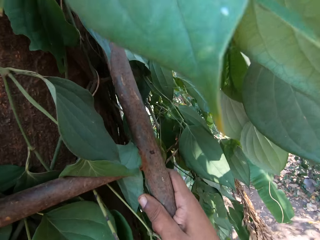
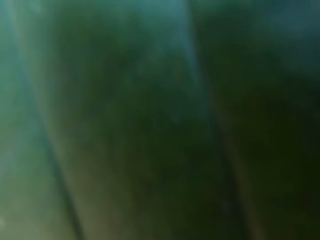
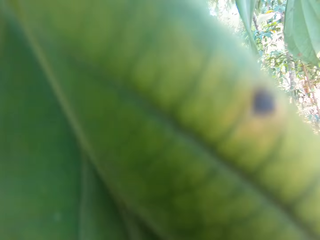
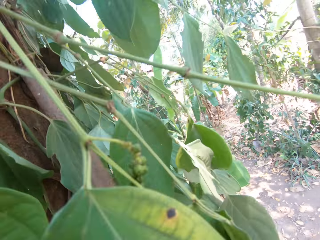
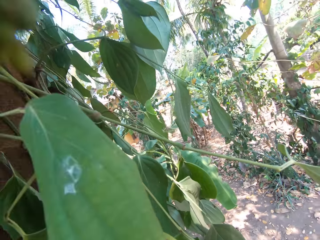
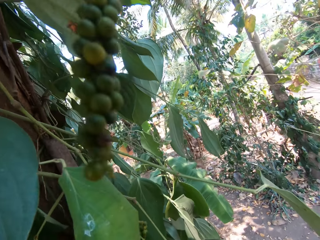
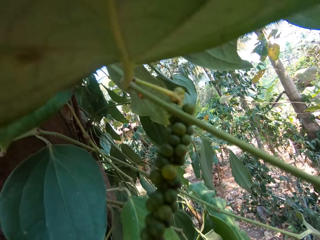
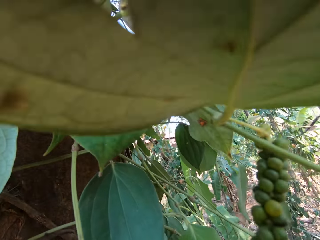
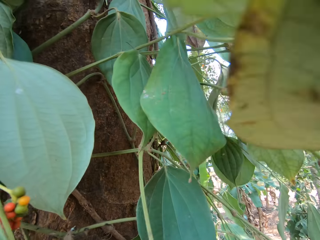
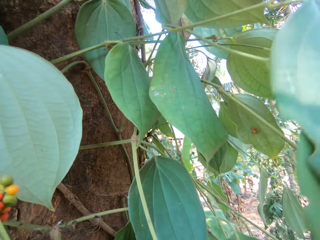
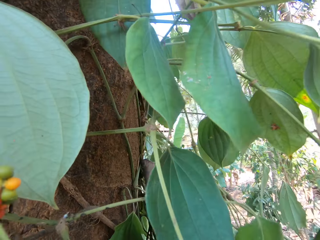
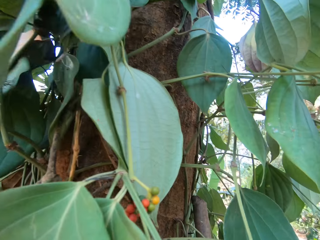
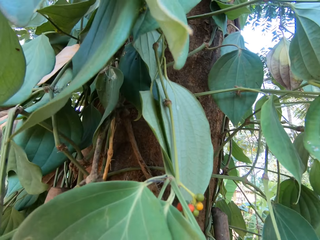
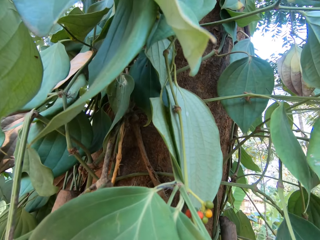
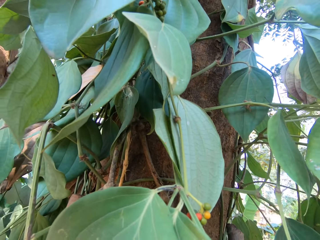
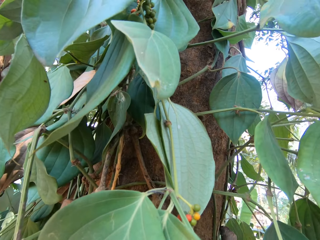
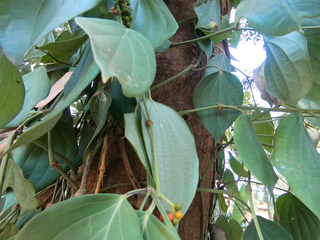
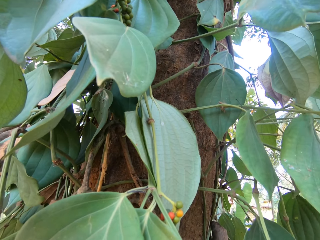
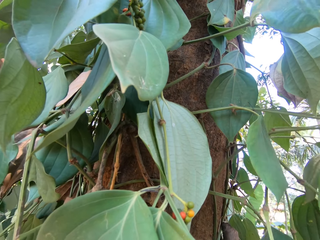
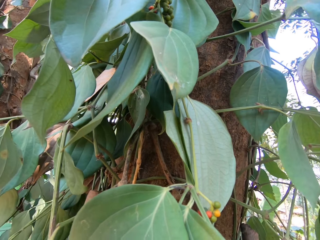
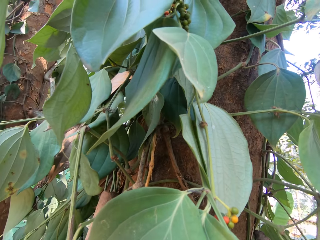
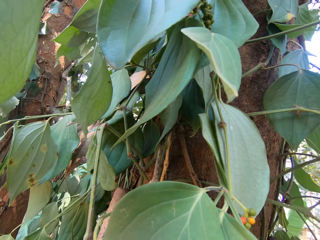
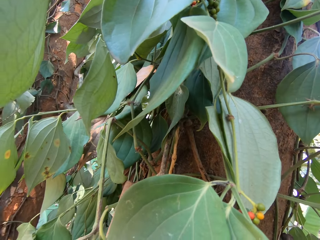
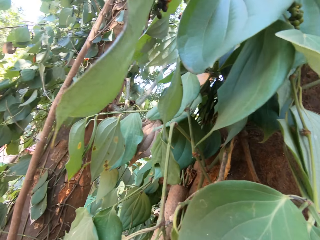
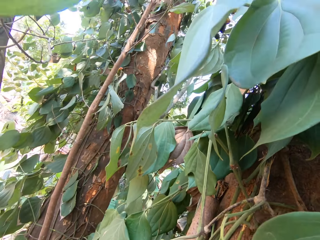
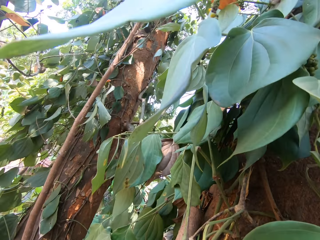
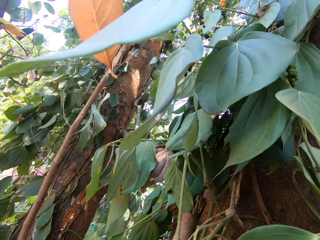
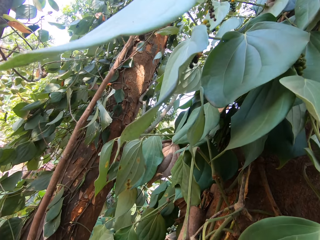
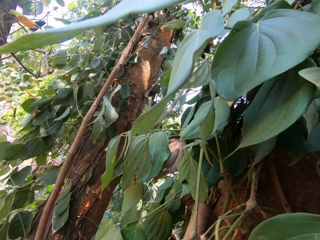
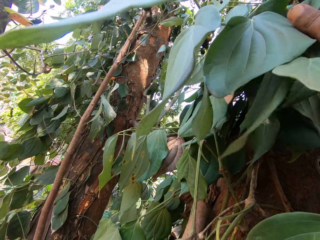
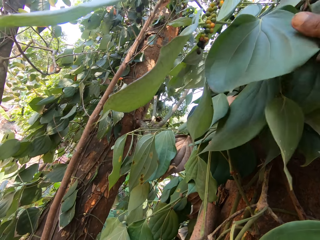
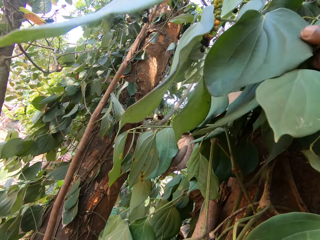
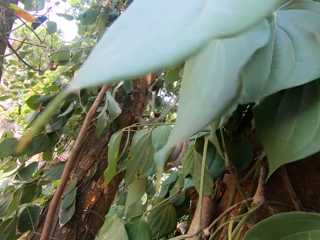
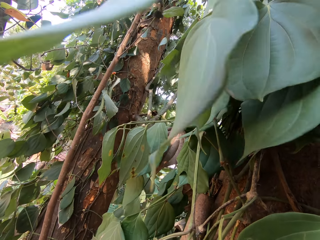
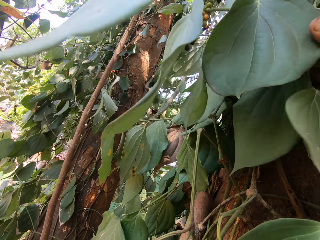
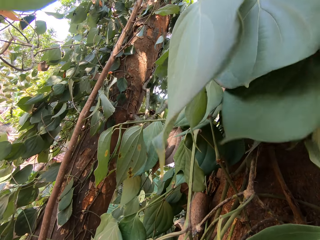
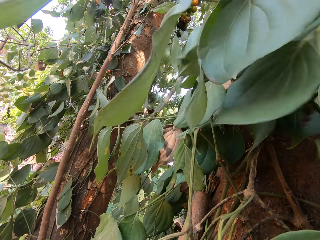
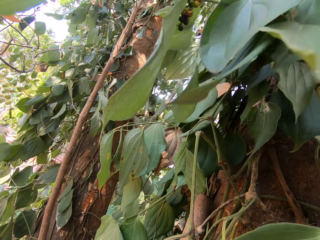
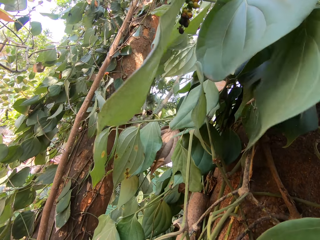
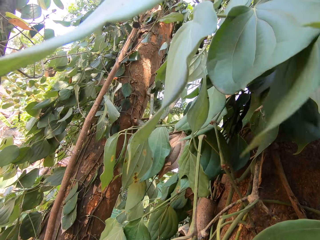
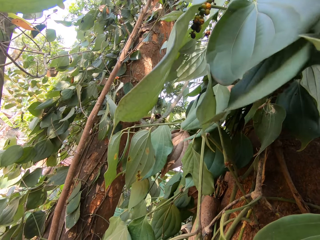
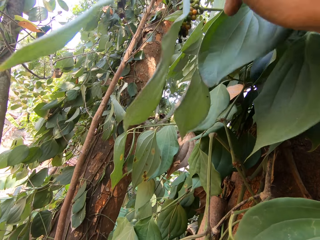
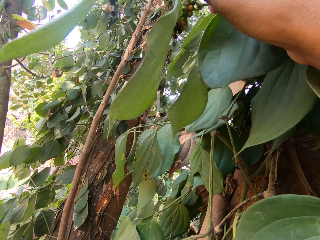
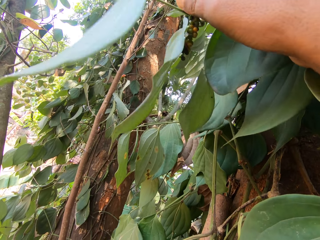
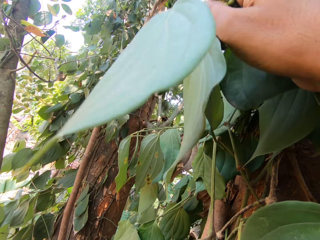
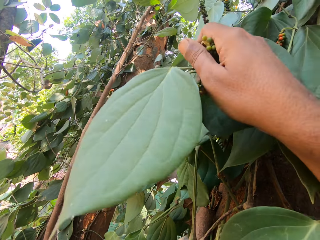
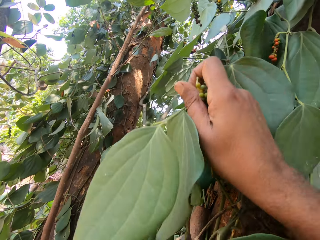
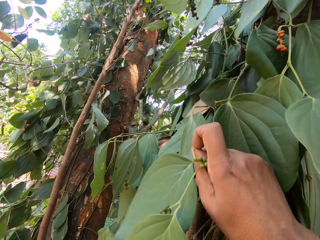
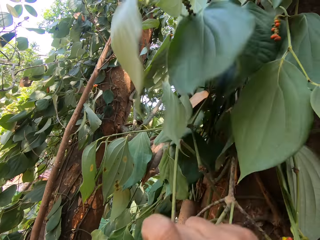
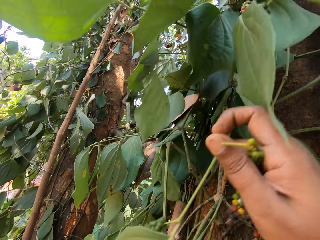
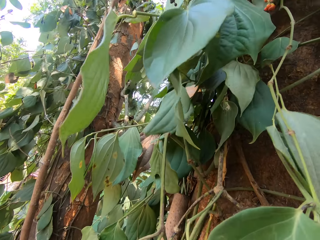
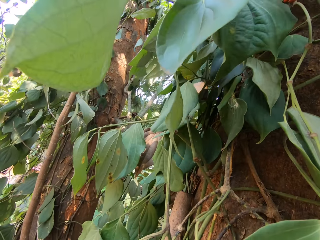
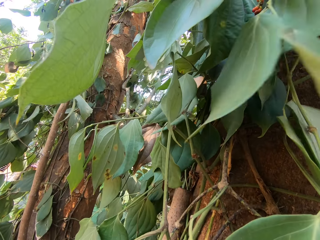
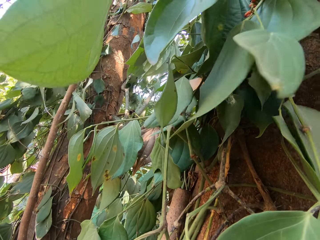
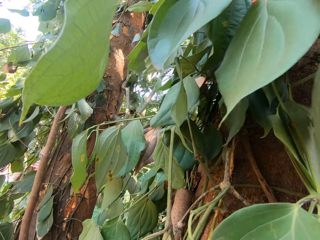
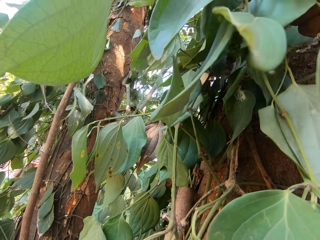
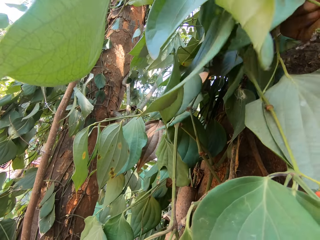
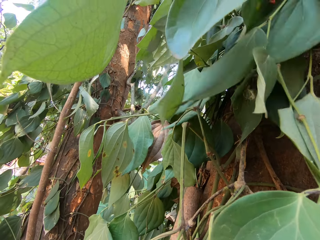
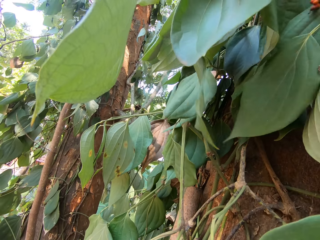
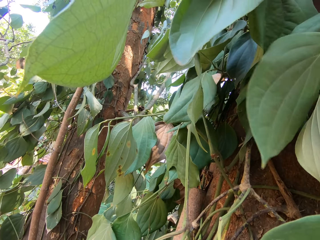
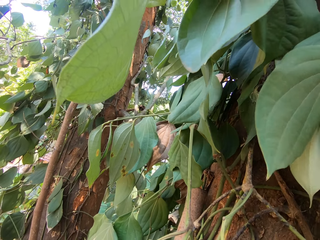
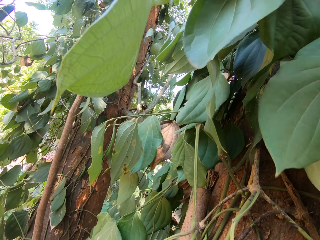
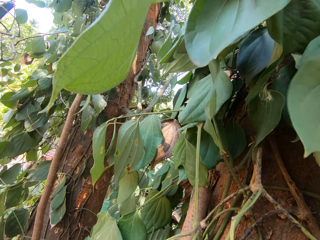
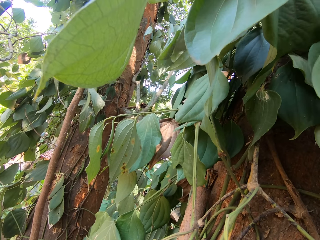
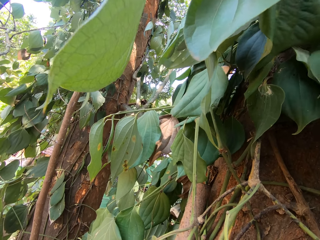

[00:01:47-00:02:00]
The camera wearer looks at the tree. He plucks the leaves on the tree with his right hand. He holds the leaves.

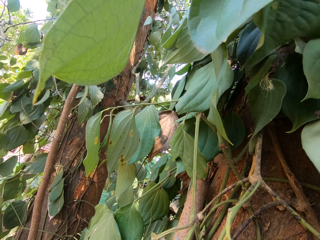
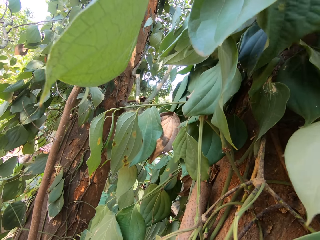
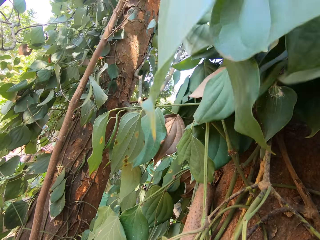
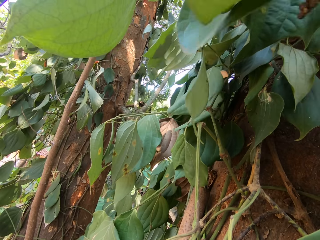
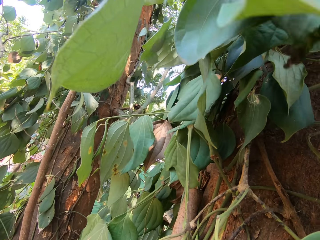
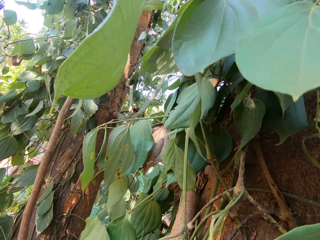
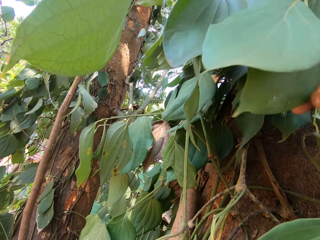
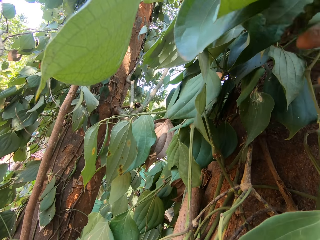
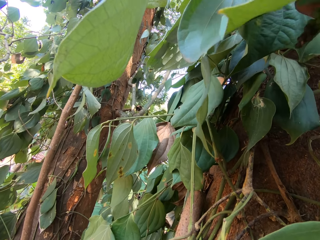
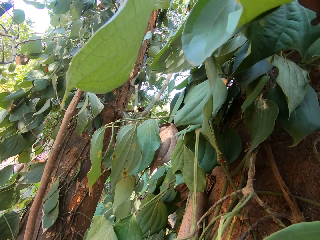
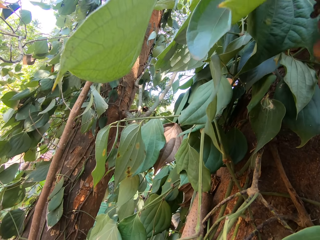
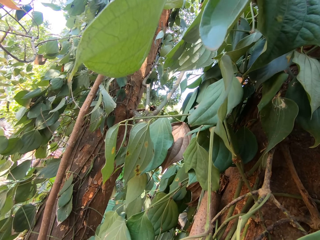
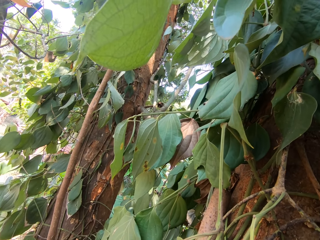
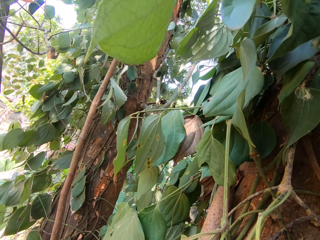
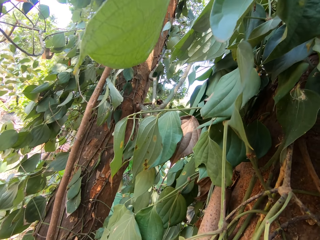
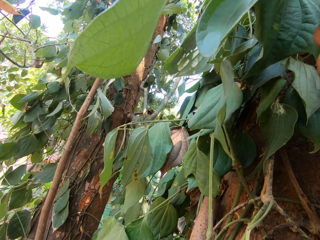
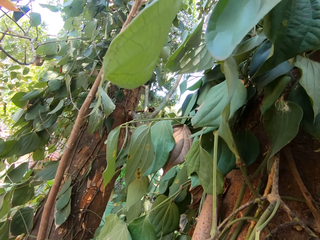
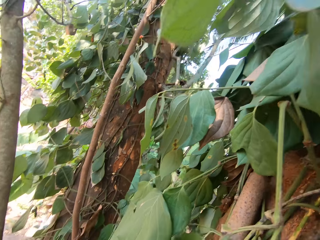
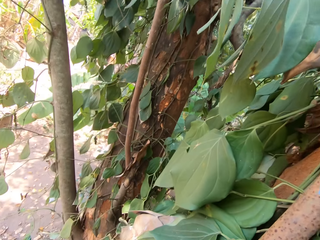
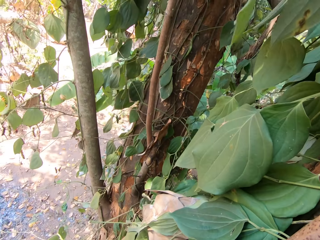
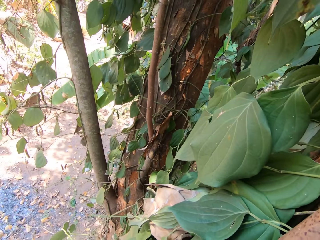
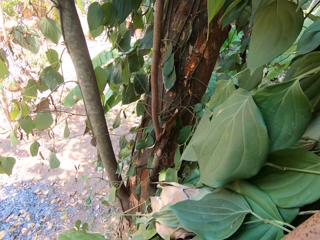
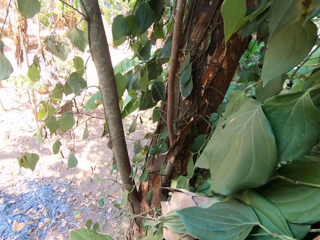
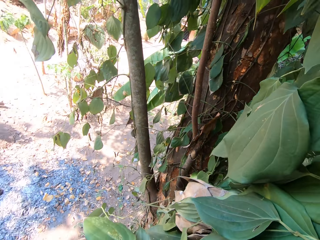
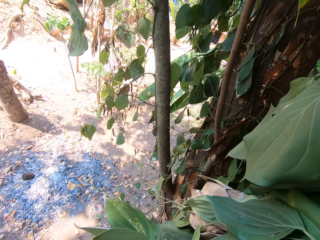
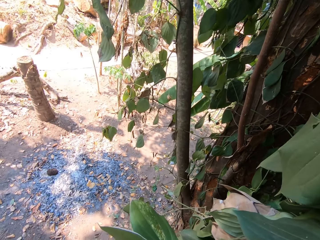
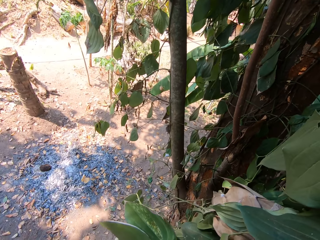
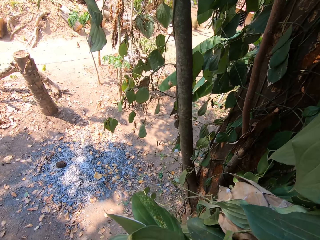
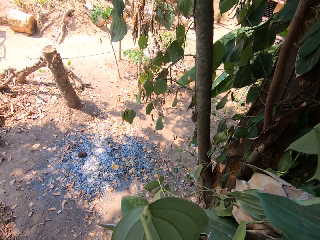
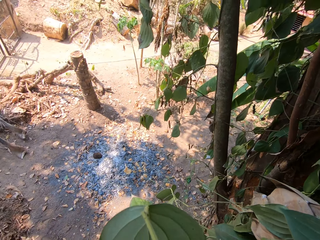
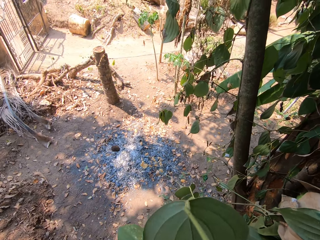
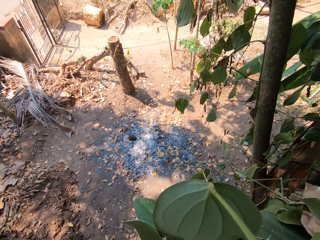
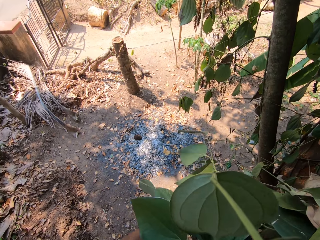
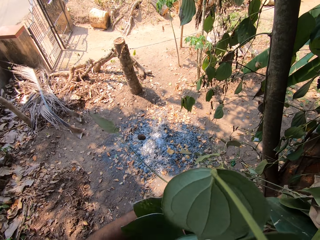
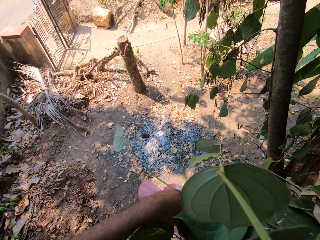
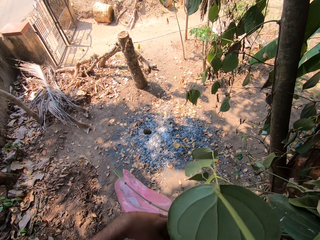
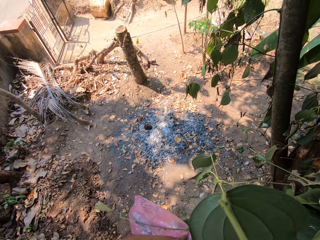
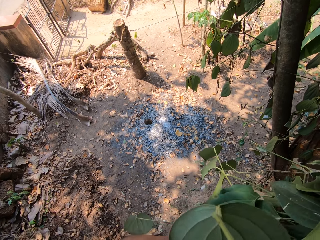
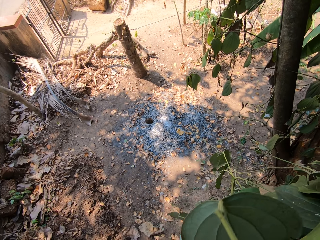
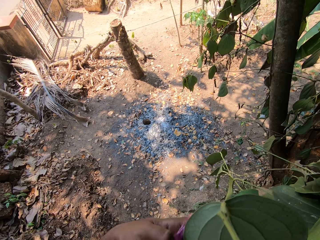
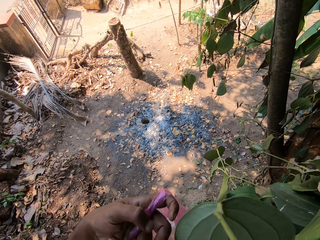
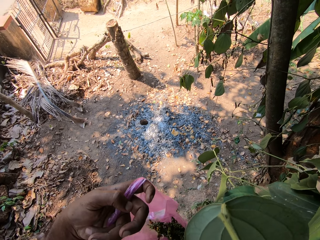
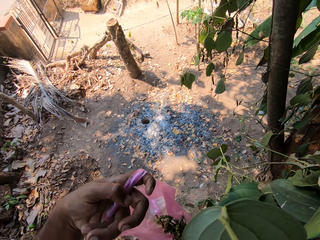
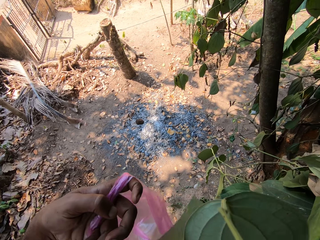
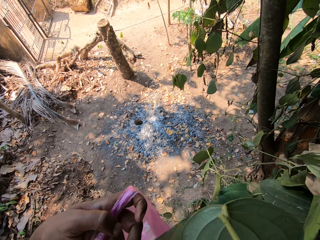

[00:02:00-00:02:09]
The camera wearer opens a paper bag.
